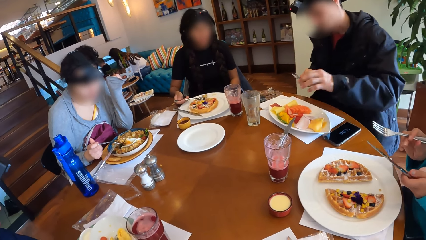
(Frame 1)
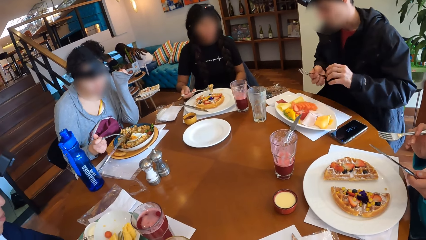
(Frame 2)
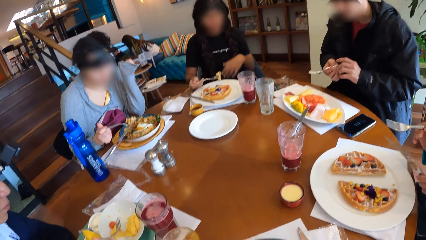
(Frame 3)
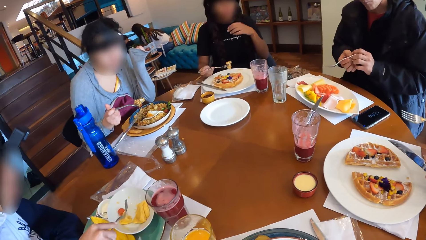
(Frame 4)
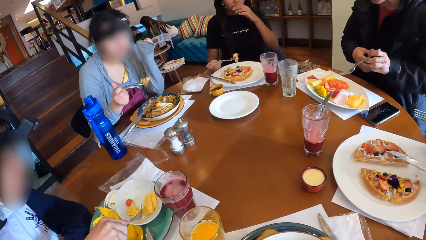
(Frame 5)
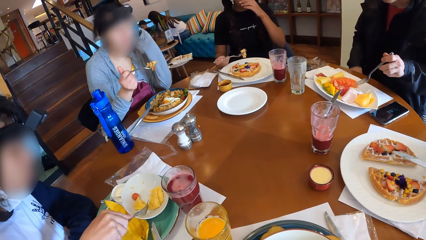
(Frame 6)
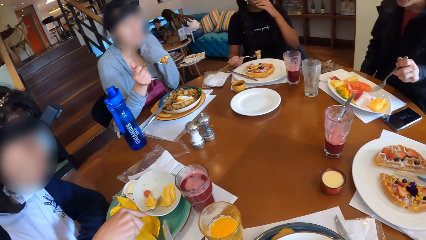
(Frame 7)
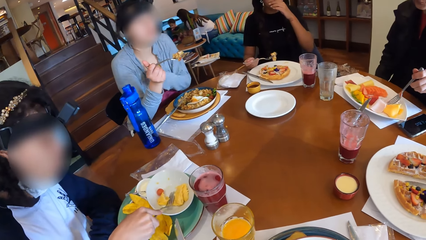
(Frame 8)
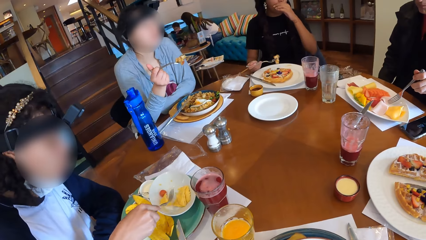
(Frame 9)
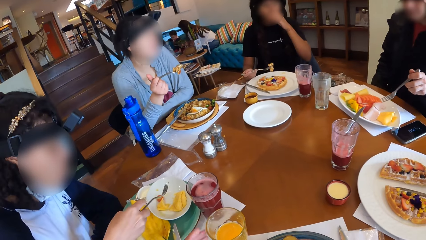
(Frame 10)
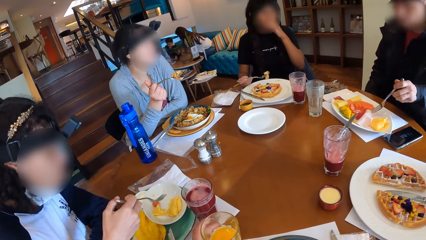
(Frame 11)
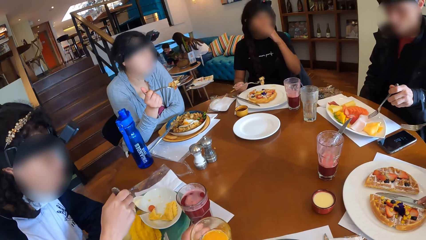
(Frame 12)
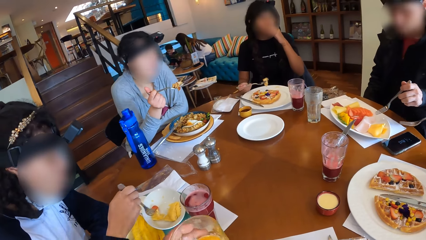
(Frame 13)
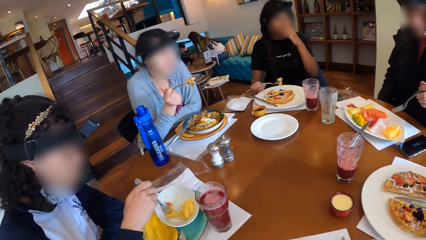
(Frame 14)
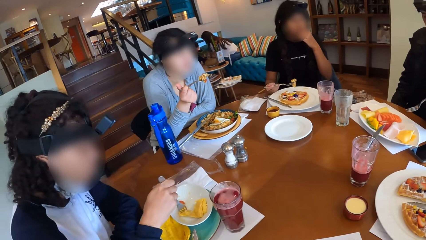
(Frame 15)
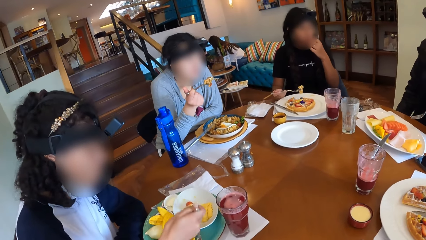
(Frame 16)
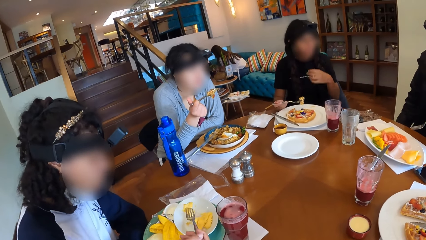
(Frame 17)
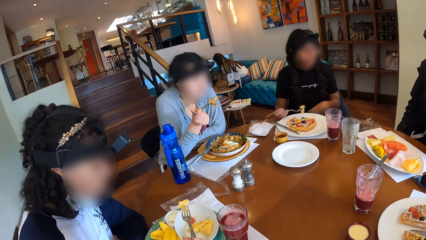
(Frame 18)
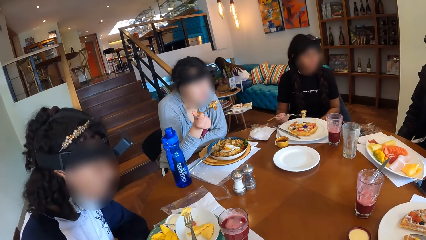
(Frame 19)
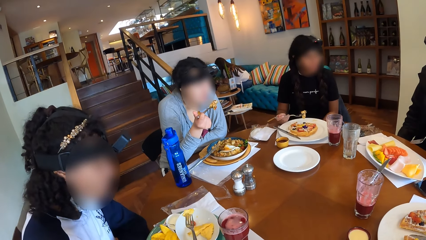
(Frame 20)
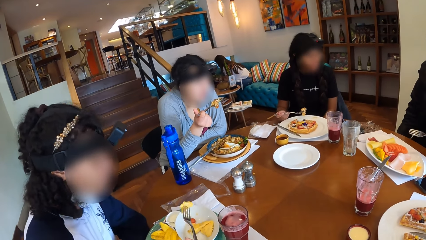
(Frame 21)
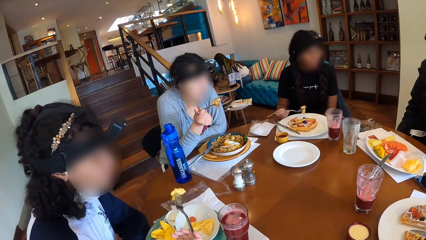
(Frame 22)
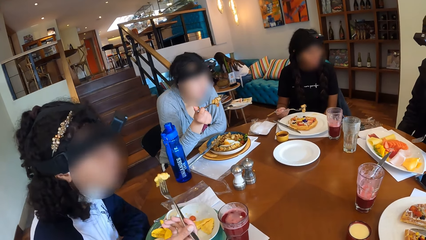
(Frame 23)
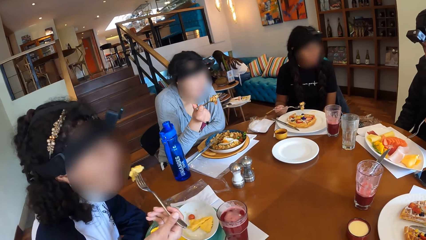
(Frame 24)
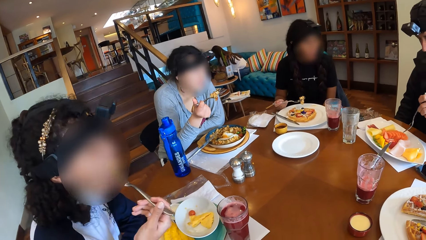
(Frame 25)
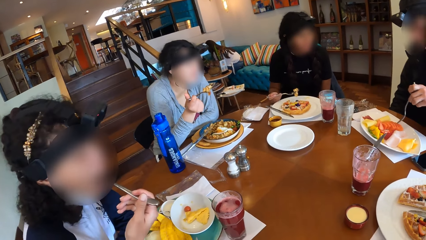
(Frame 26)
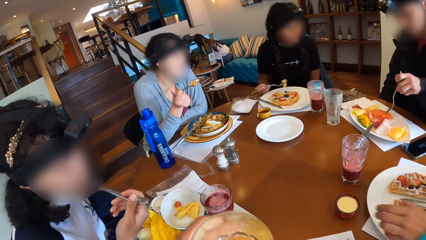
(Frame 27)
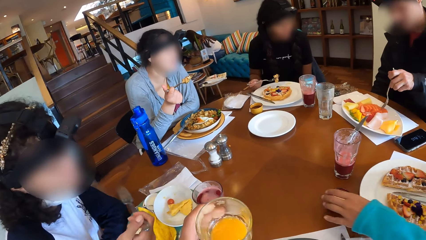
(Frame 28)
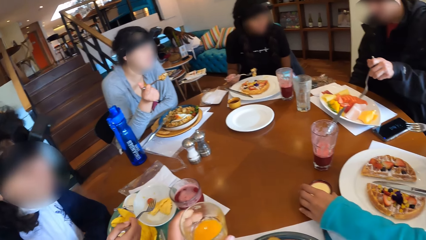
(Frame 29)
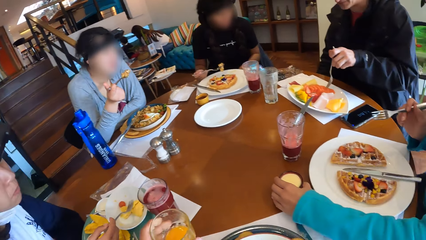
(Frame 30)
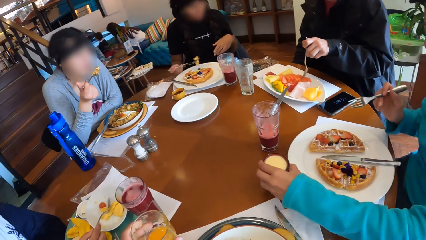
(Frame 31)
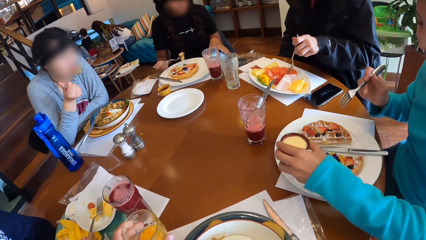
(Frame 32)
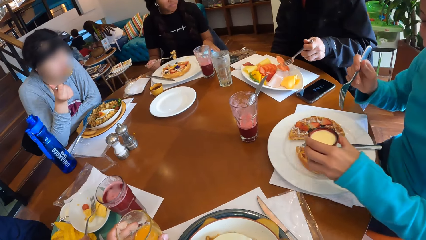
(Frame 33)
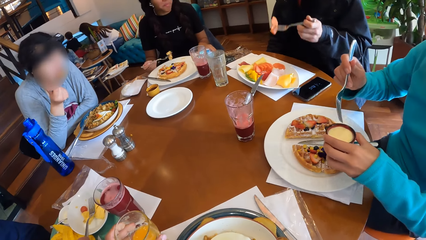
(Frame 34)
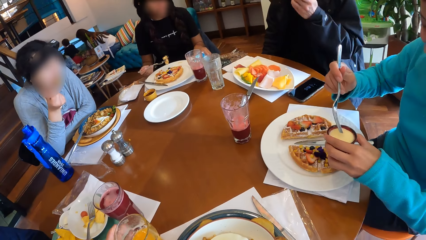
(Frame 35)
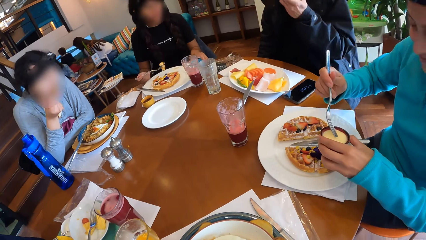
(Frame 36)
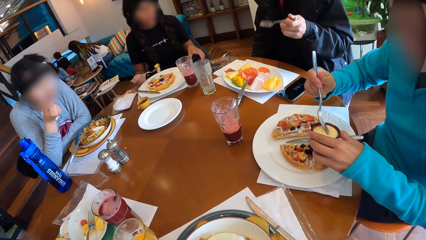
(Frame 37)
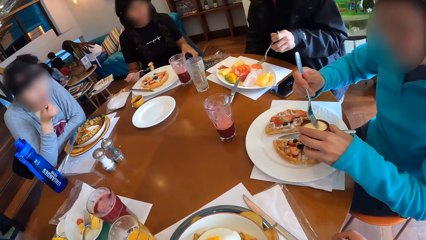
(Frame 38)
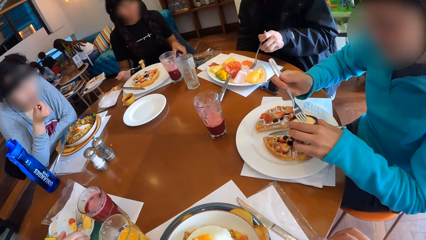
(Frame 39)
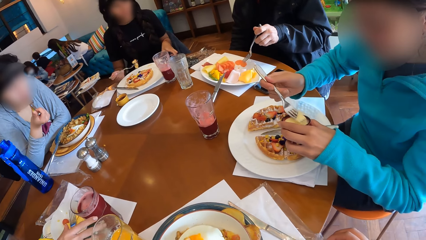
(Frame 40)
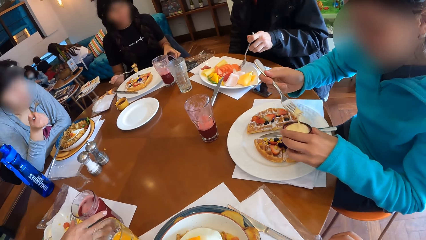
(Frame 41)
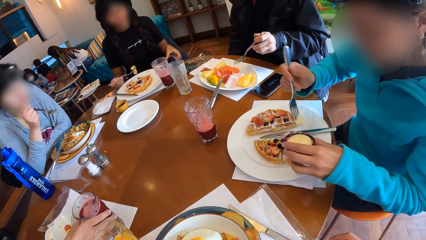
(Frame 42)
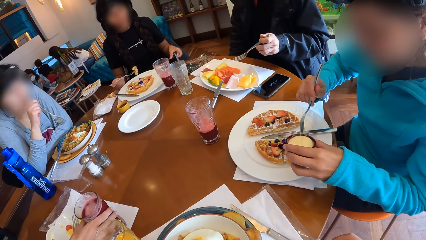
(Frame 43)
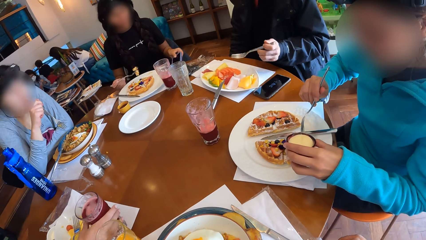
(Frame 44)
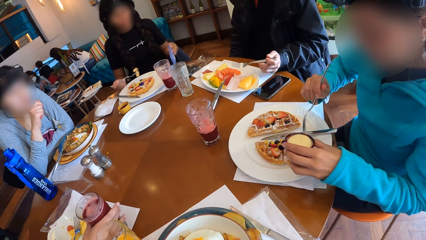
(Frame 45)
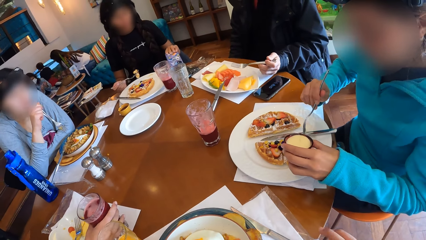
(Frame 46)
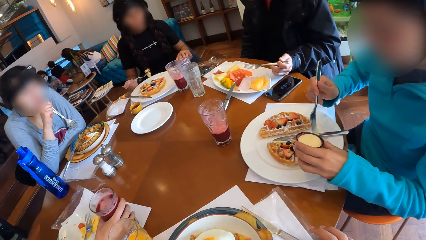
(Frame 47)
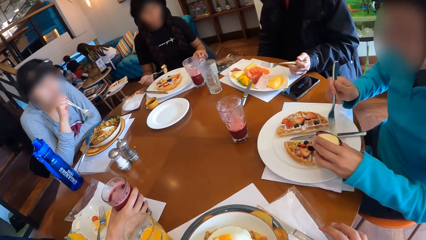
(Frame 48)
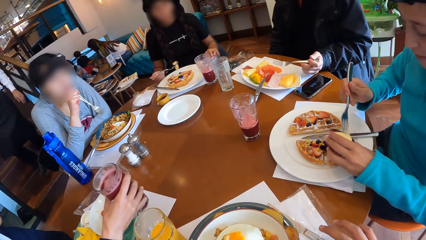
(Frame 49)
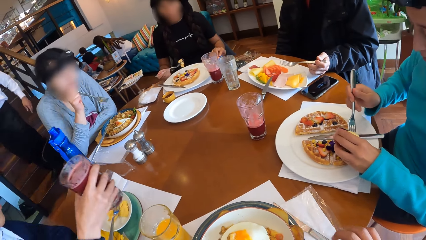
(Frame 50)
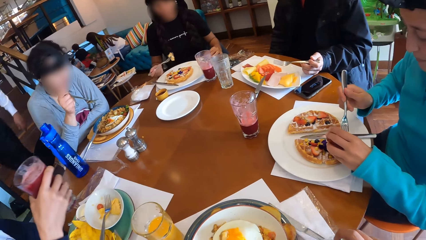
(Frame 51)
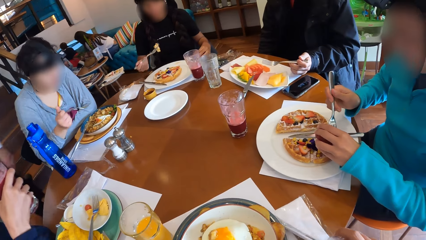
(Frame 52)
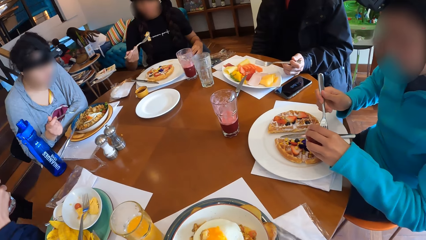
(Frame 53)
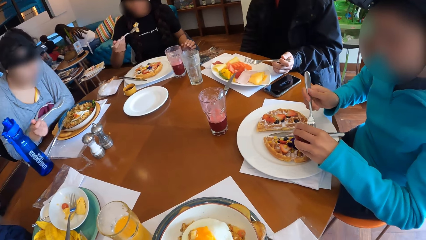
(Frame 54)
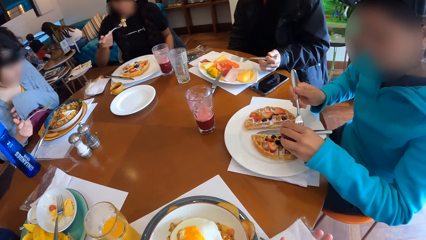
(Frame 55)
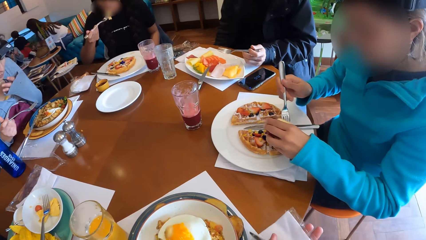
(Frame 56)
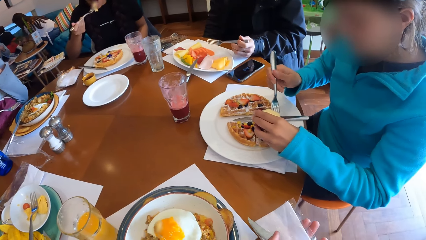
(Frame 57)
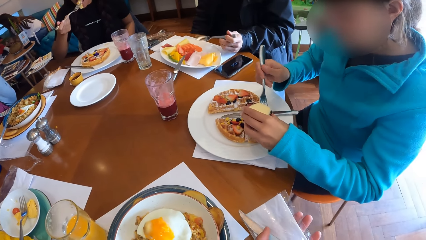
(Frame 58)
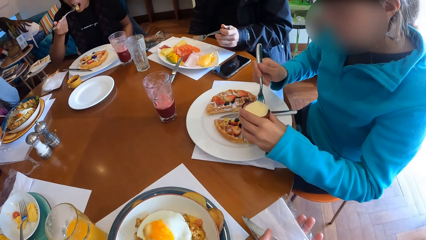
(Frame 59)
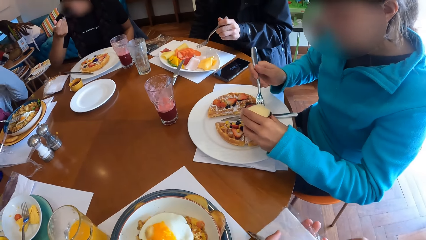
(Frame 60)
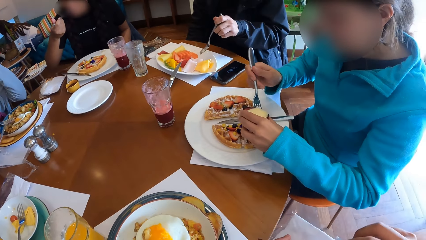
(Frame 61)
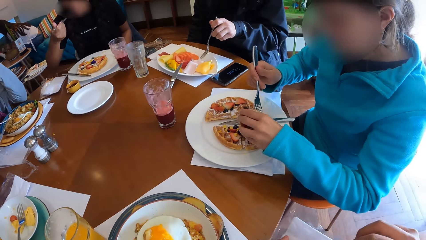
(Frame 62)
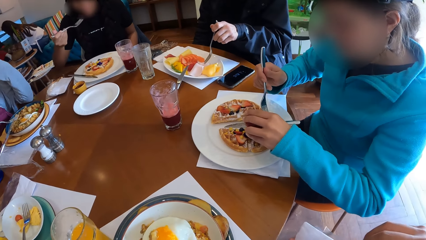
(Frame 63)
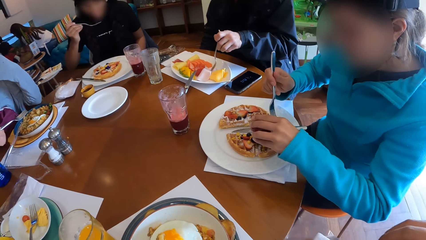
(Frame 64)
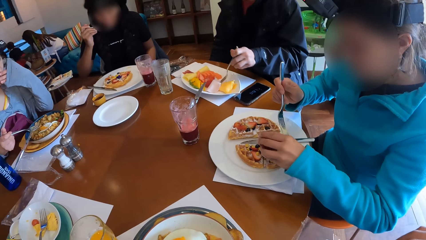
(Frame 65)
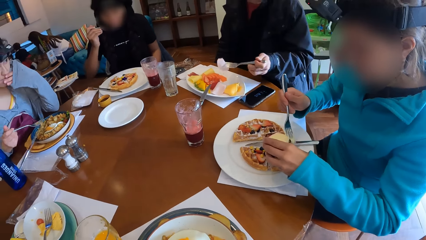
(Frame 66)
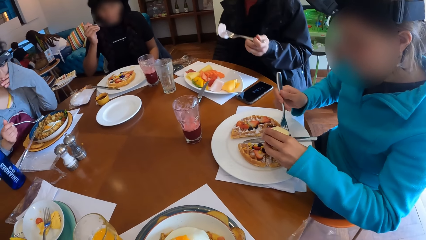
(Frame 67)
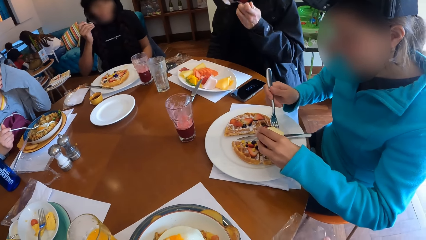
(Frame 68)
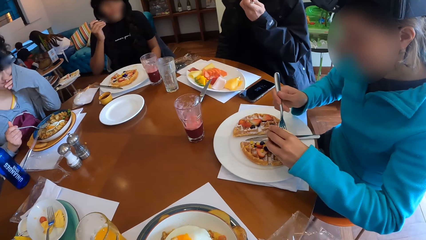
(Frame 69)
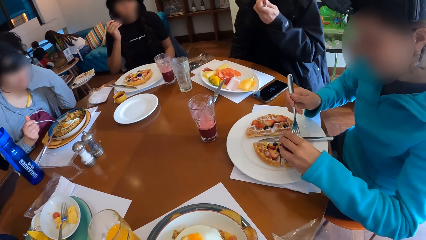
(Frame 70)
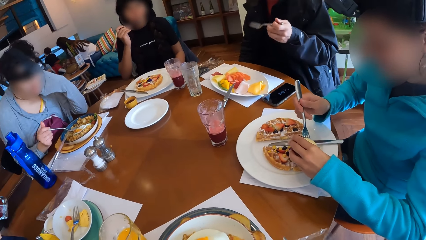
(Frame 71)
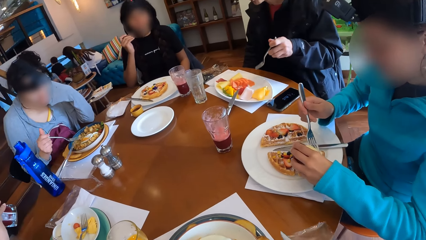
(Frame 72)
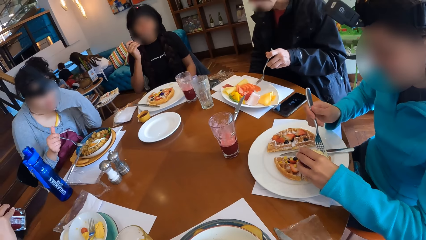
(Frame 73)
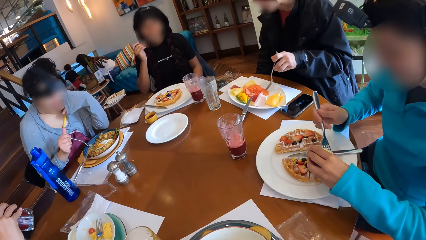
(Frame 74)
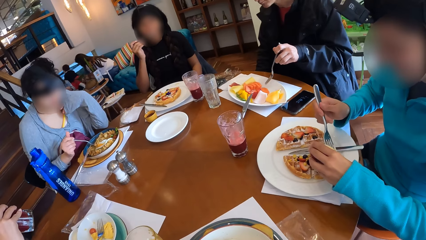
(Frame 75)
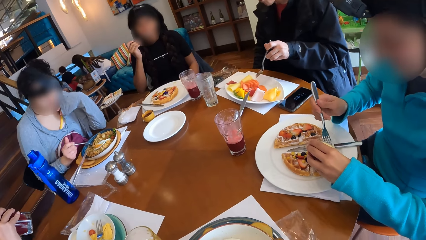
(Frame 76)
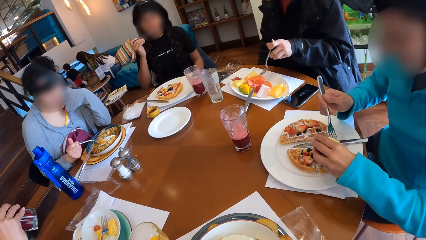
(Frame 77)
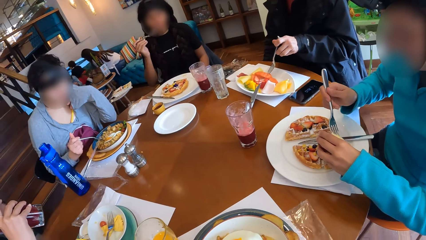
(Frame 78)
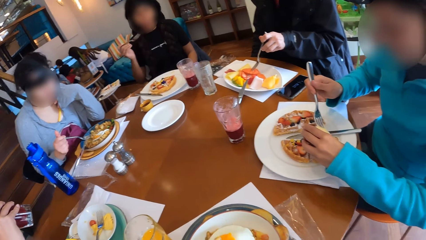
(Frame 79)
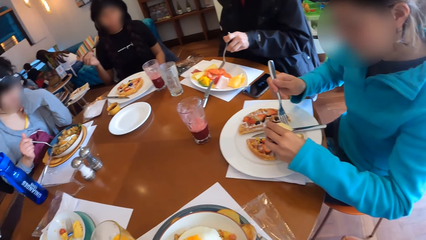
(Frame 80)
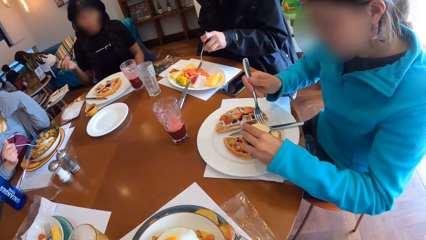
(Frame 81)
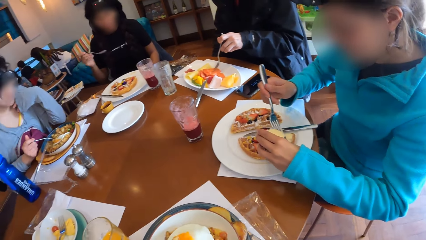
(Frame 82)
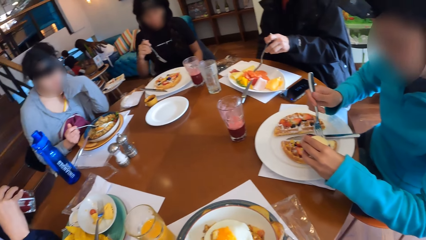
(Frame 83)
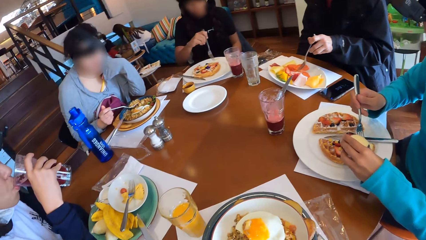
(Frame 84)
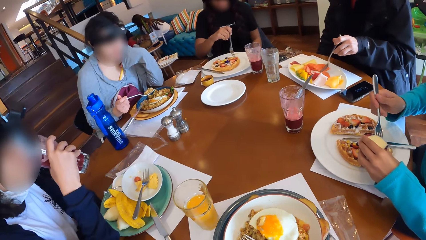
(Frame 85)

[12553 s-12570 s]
A woman scoops rice from her plate with the fork in her right hand. Another woman picks waffles from the plate with the fork in her right hand. The camera wearer picks the cup from the table with her left hand. A third woman picks fried egg with the fork in her left hand and eats the fried eggs with the fork in her left hand. The camera wearer drops the cup on the ground with her left hand. A fourth woman picks a bowl of syrup from the table with her left hand. A man picks fruits from the bowl with the fork in his right hand. The fourth woman scoops syrup from the bowl with the fork in her right hand. The first woman eats the rice with the fork in her right hand. The fourth woman pours the syrup on the waffles with the fork in her right hand. A lady takes a glass of drink. The camera wearer picks a napkin or paper with her right hand. She holds the napkin in both hands. The man picks fruits from the bowl with the fork in his right hand. The second woman eats the waffles with the fork in her right hand. The camera wearer puts the paper on the table.
